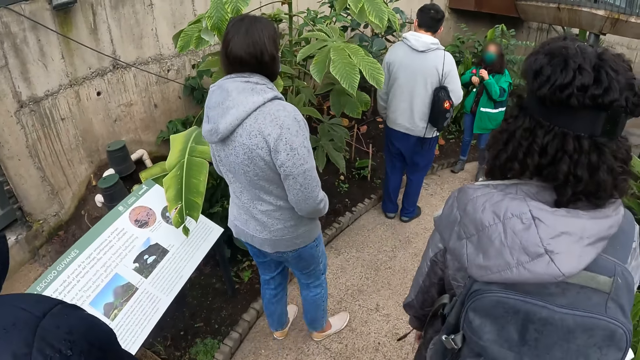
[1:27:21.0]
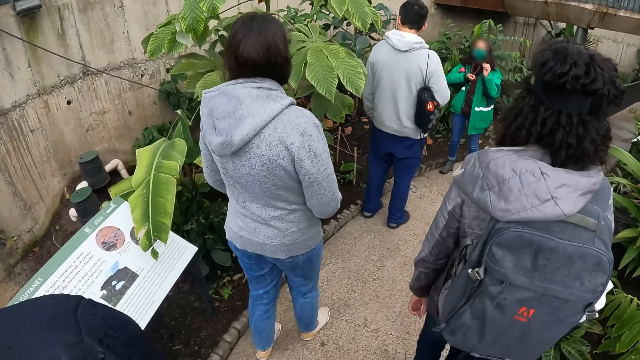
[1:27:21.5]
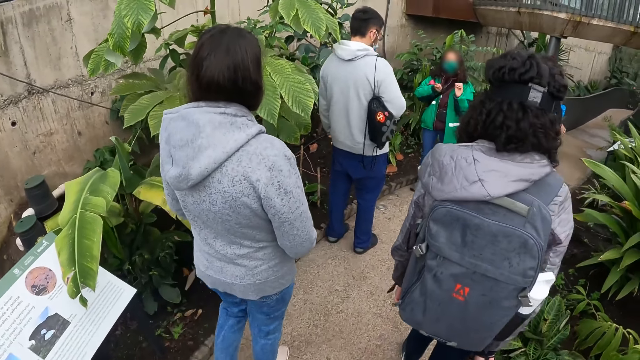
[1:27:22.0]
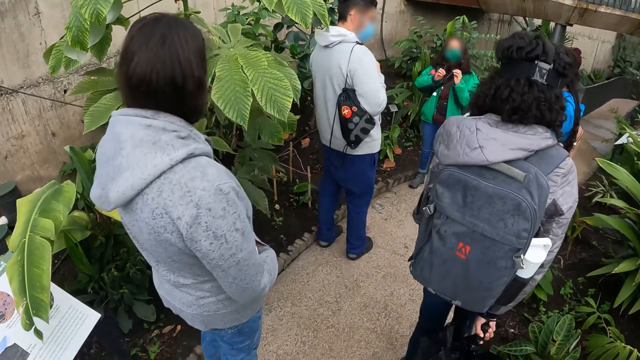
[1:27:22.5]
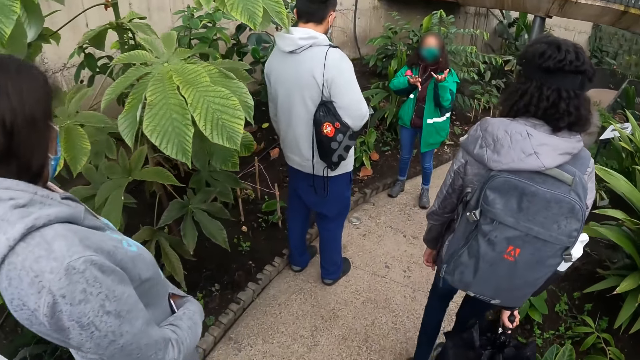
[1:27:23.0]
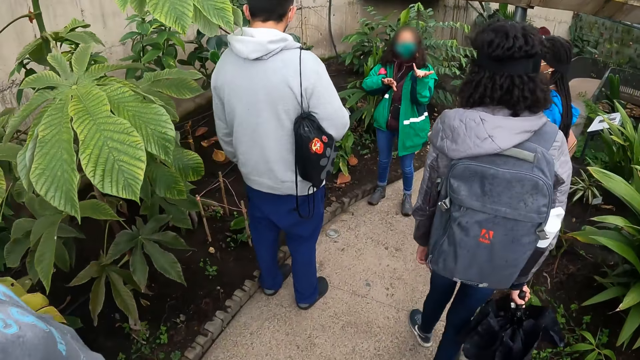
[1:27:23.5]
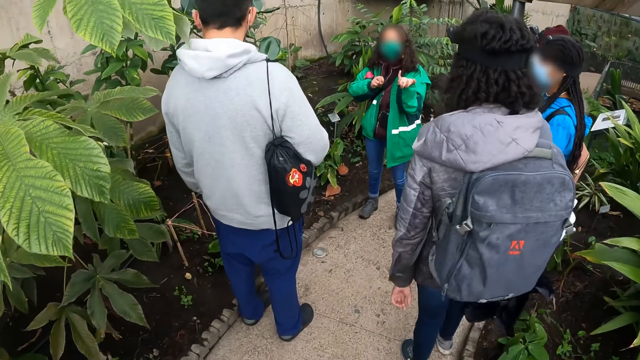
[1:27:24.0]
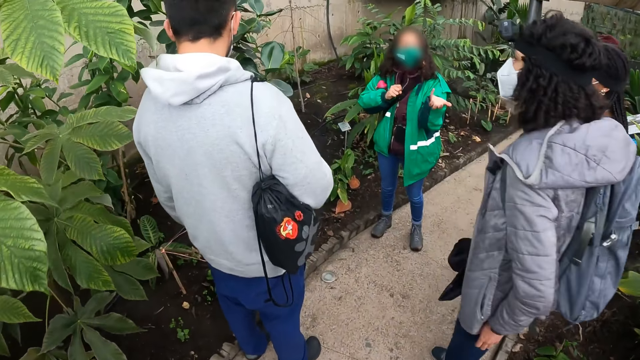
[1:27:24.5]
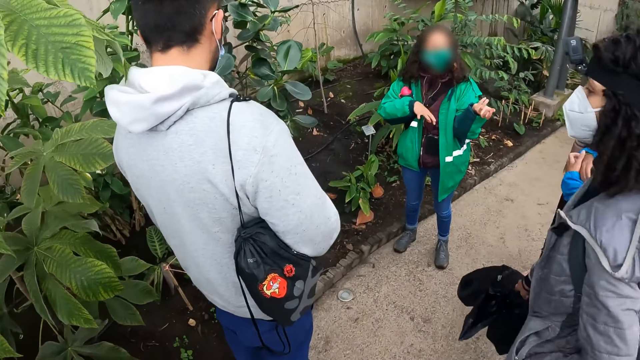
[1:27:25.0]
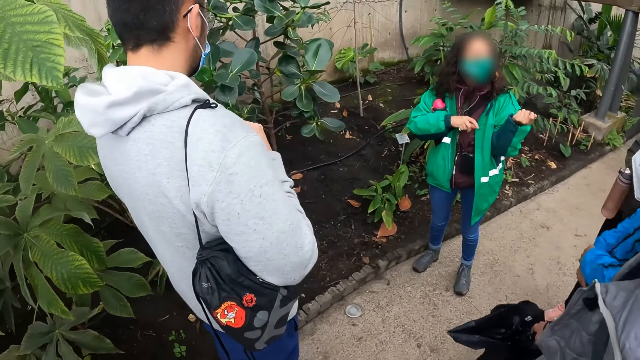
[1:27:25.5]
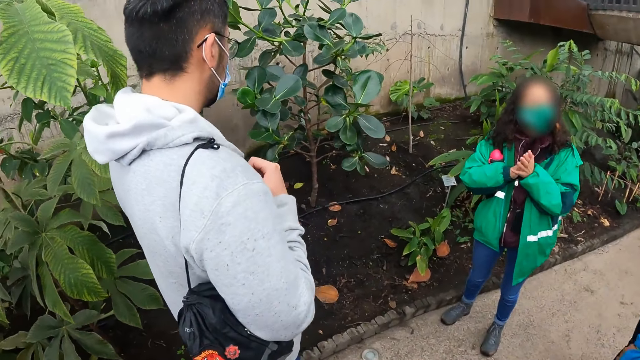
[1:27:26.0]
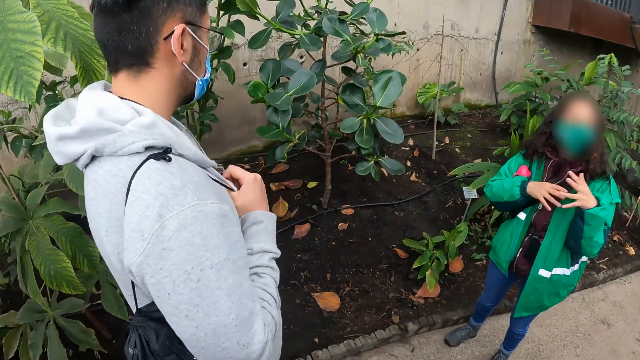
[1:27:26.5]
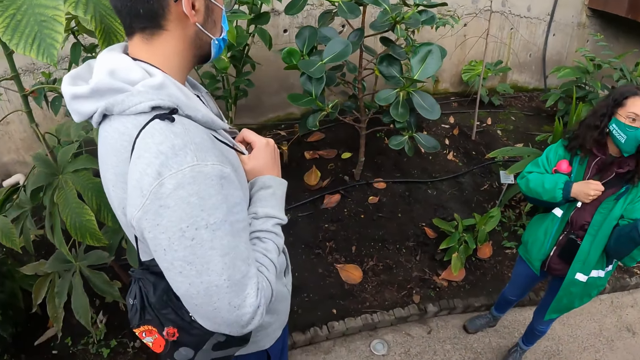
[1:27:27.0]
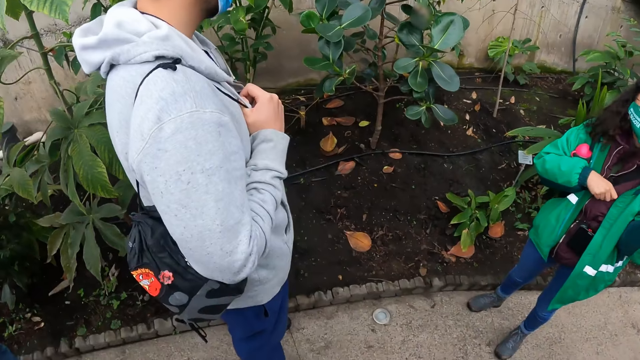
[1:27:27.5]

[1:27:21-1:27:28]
A lady gestures with her hands.

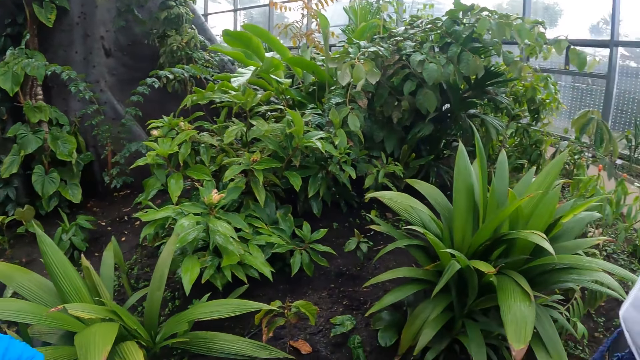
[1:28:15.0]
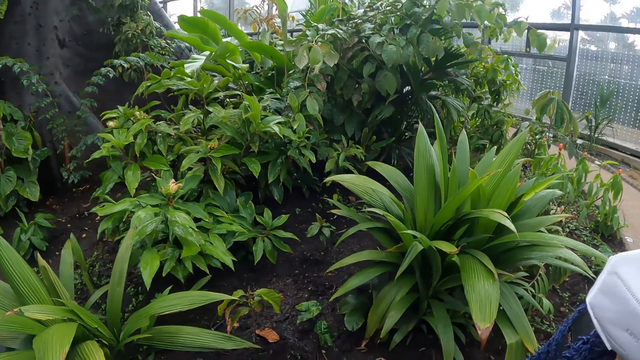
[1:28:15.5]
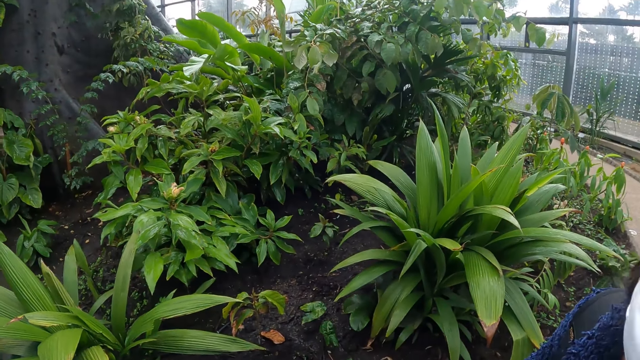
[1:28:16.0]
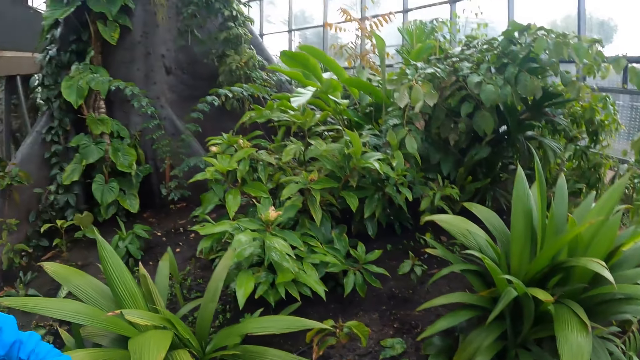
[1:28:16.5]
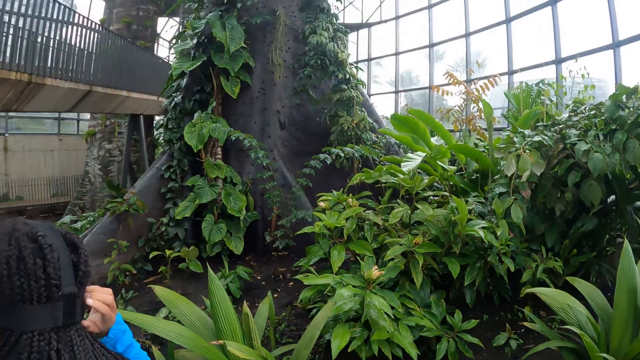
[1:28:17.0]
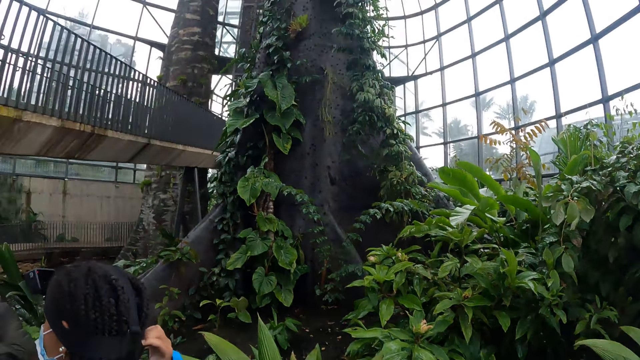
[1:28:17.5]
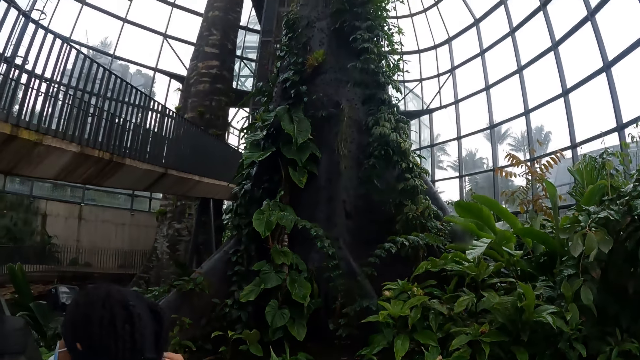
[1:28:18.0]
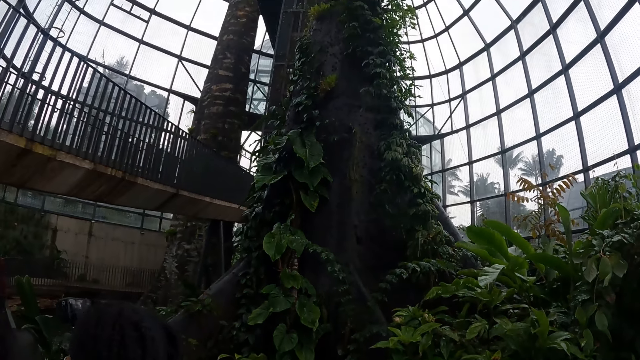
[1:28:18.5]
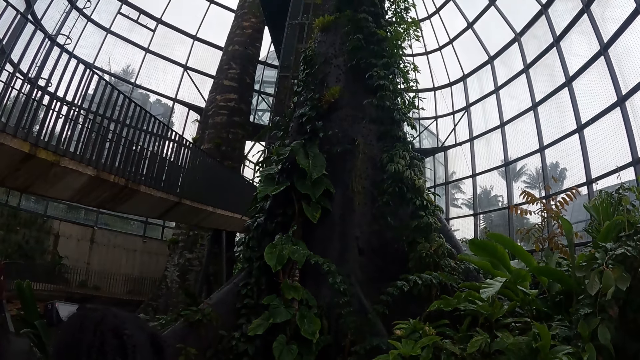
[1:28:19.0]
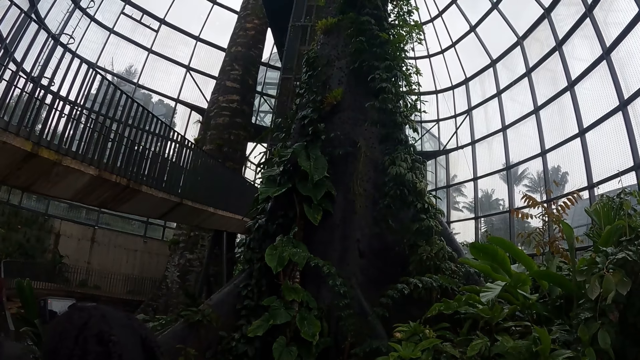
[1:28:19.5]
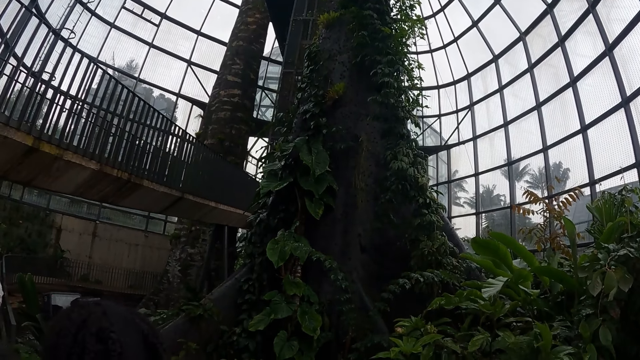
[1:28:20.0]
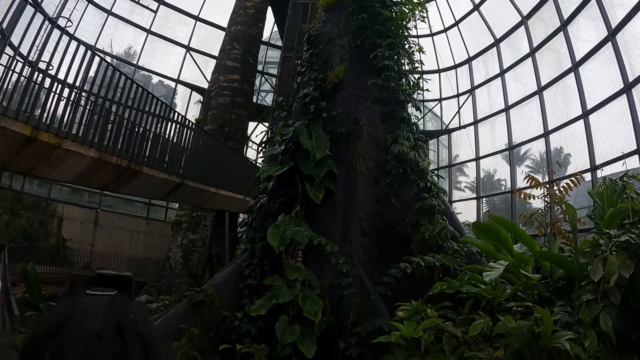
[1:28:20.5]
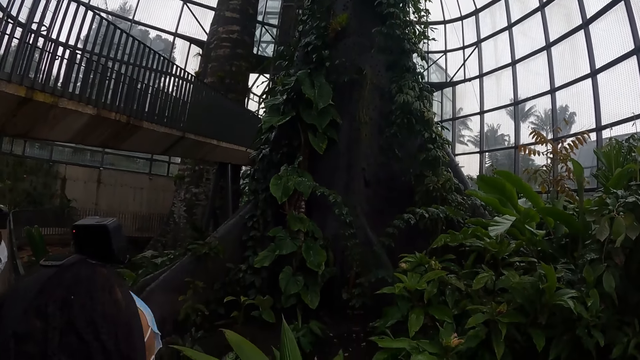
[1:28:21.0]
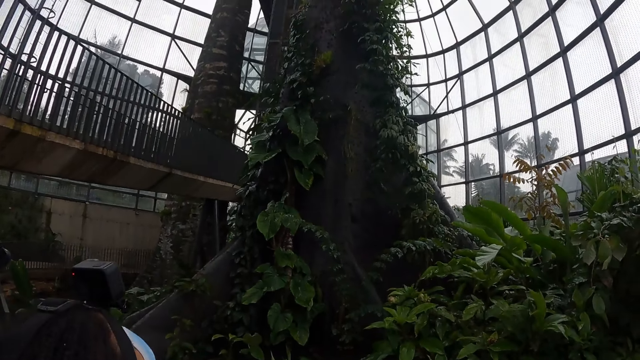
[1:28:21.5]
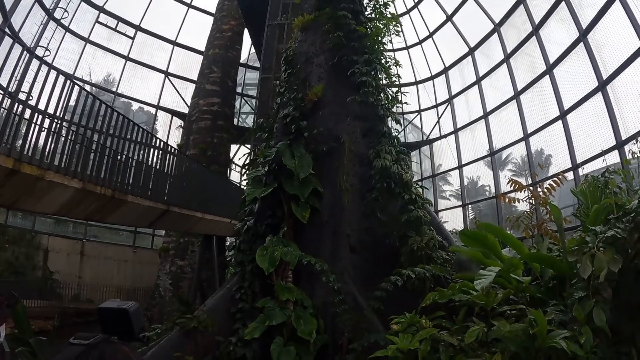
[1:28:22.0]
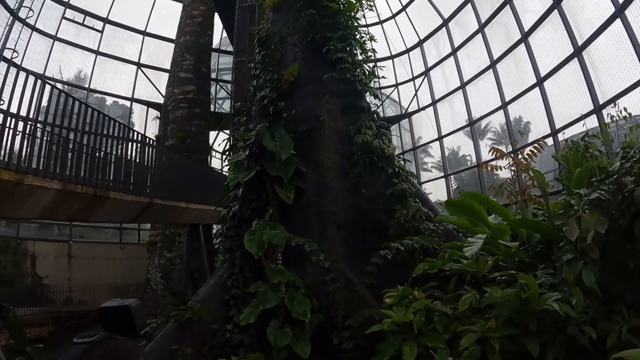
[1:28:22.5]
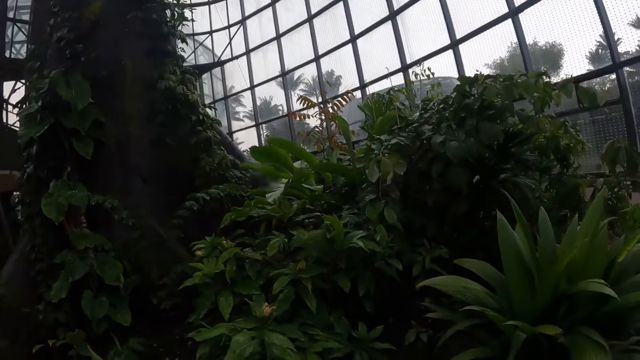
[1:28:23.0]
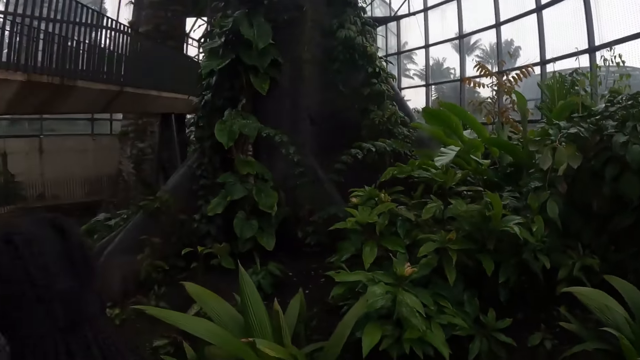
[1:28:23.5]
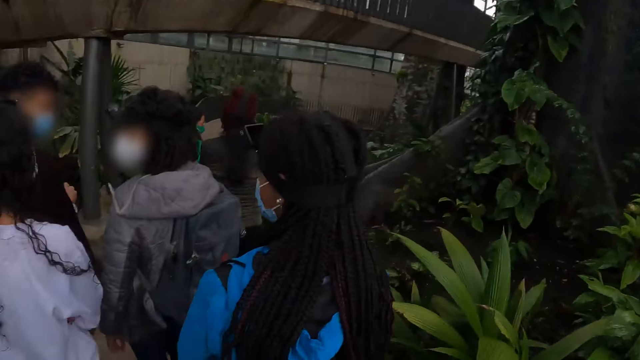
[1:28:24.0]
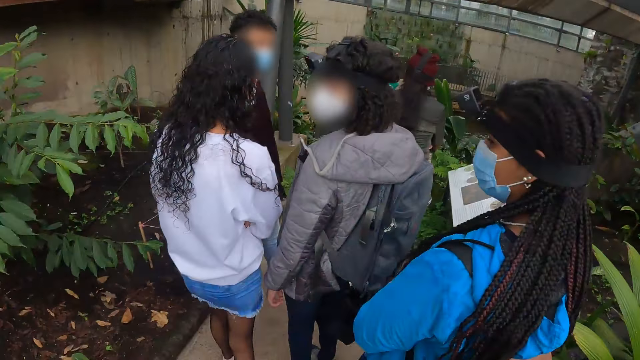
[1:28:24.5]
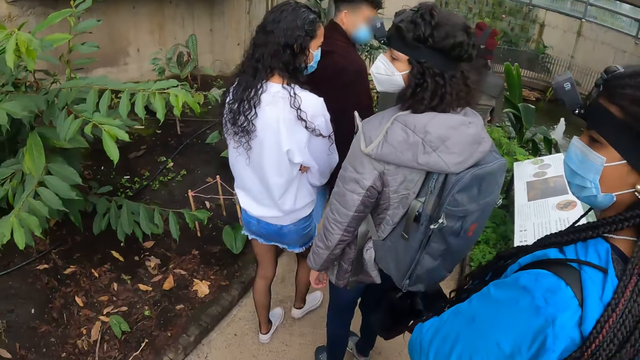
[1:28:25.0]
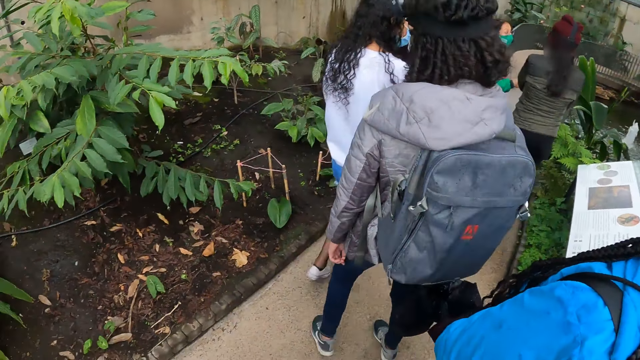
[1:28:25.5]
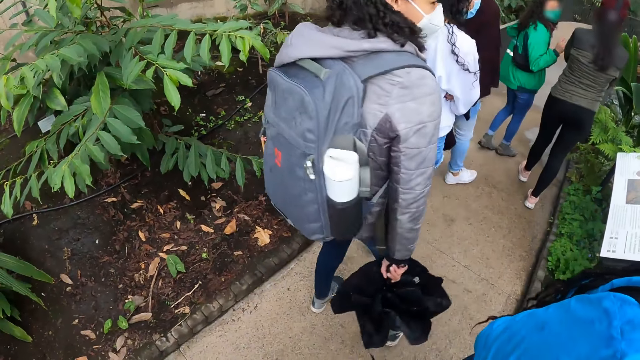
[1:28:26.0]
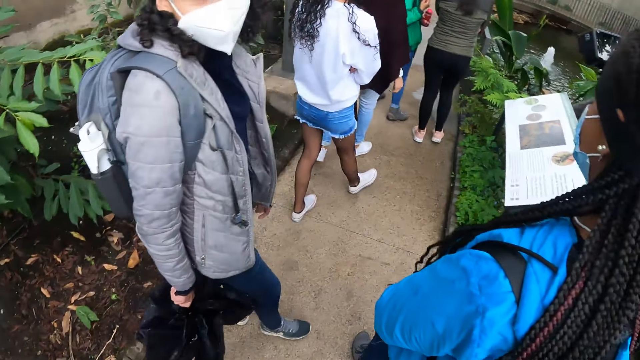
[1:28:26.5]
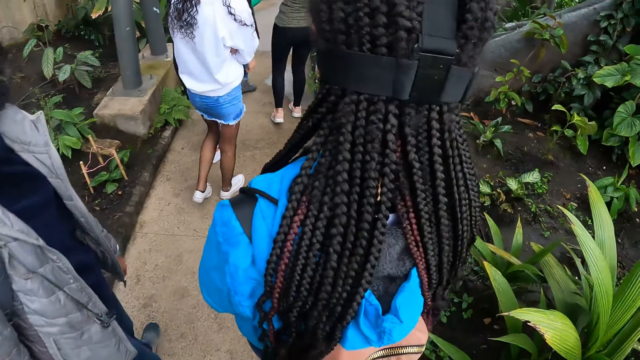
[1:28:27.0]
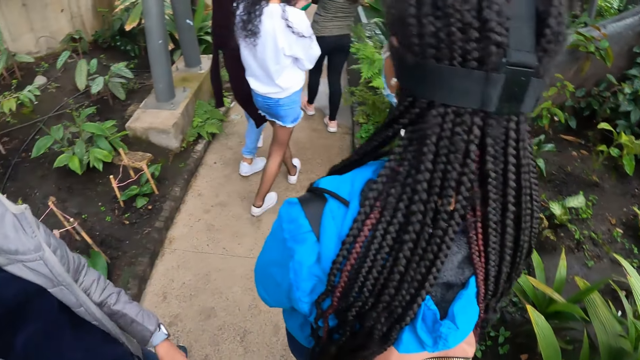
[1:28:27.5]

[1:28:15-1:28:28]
A woman adjusts a camera band on her head with her right hand. The camera wearer interacts with a man.
